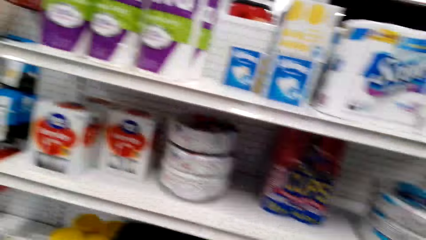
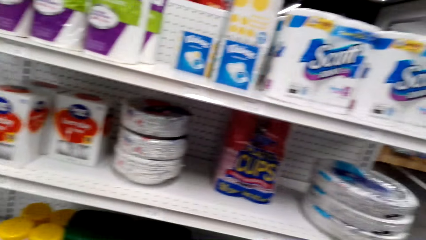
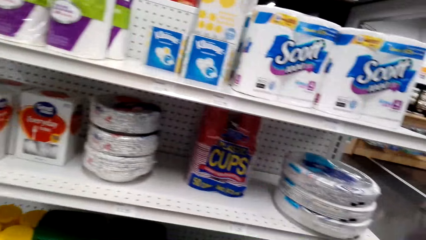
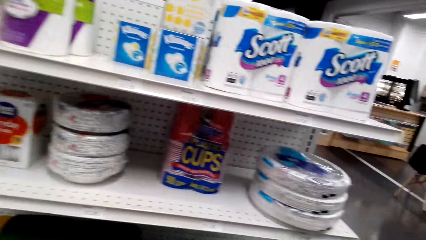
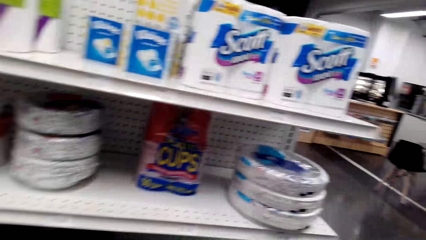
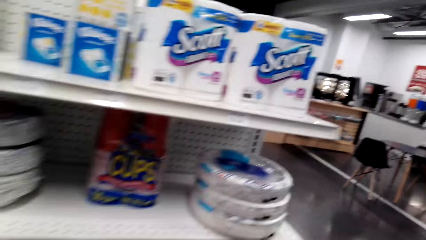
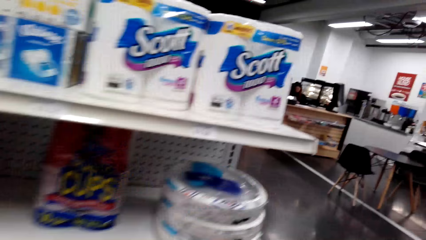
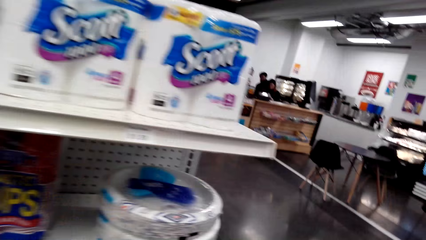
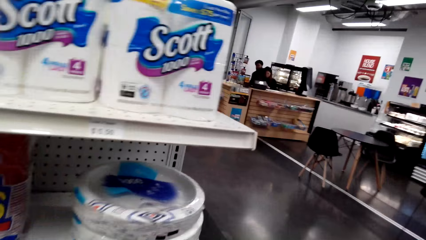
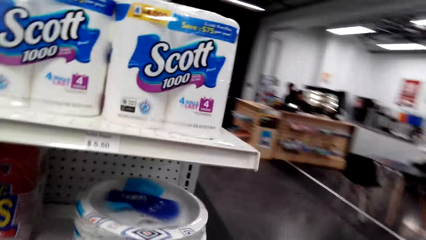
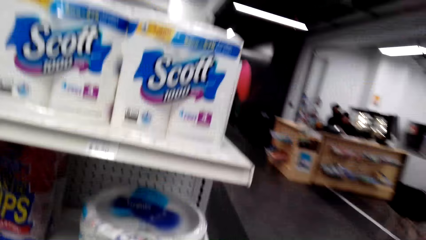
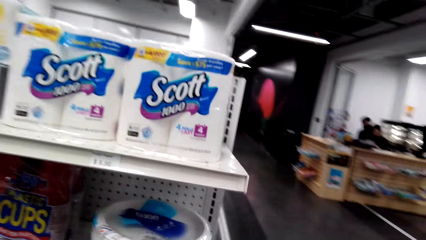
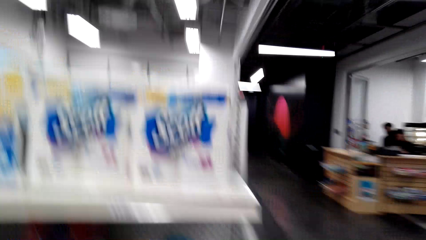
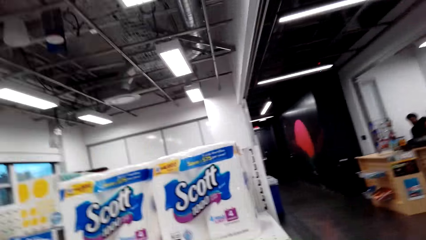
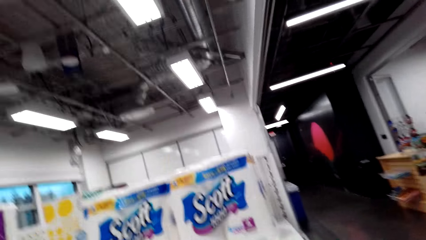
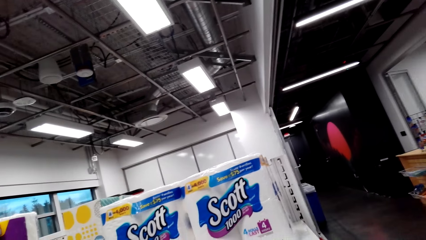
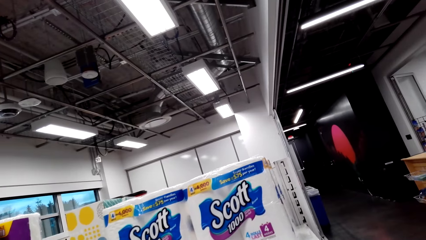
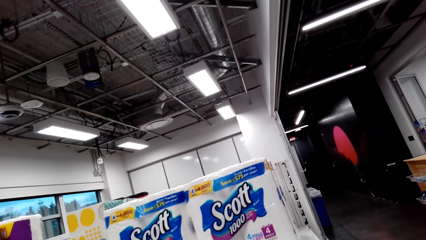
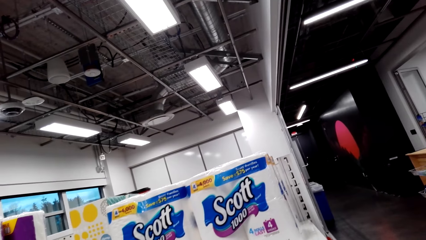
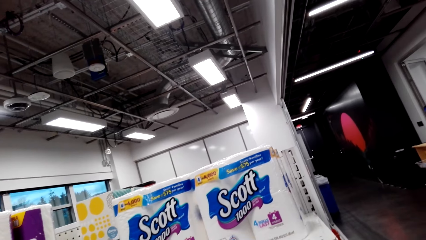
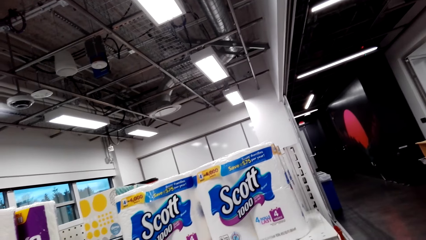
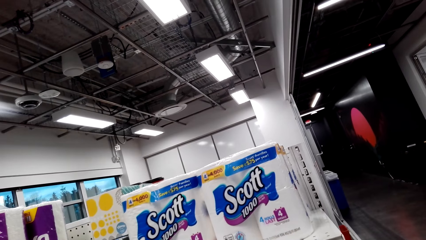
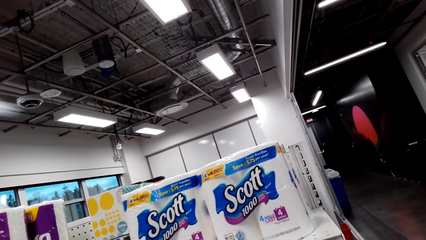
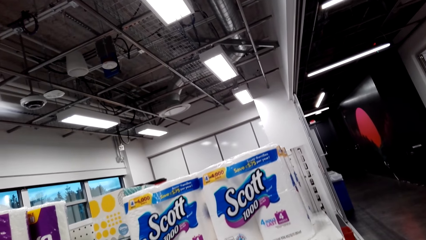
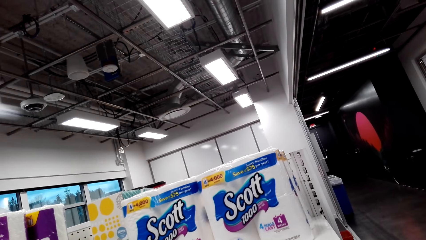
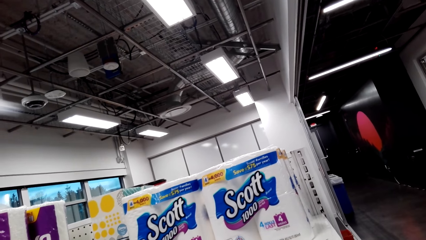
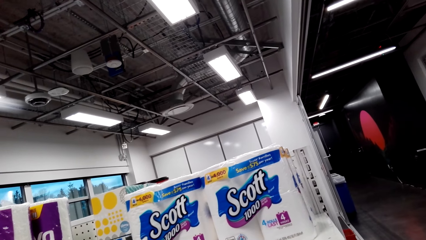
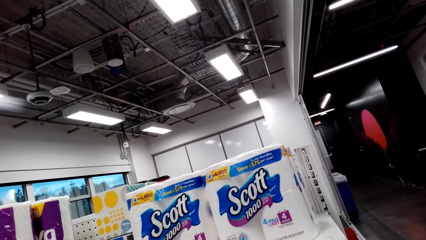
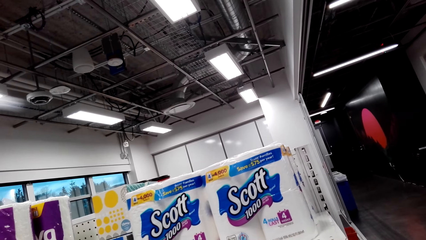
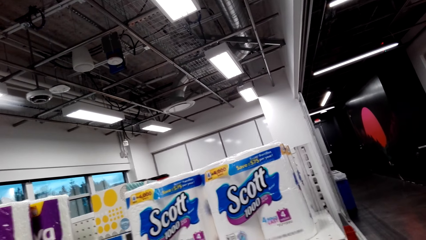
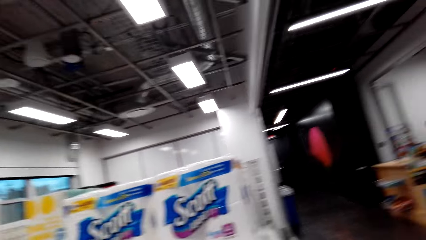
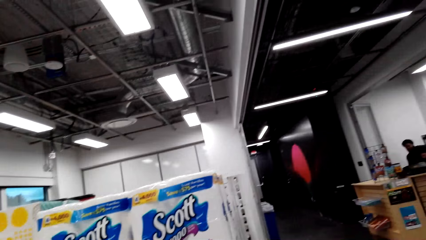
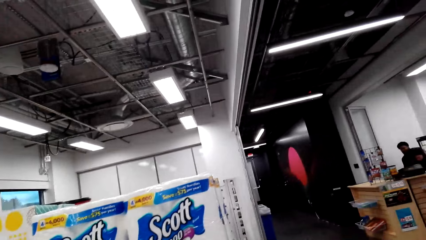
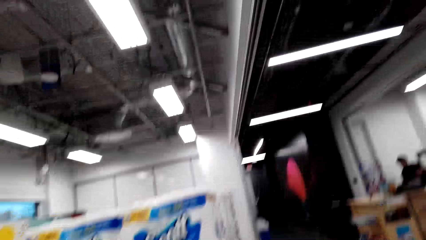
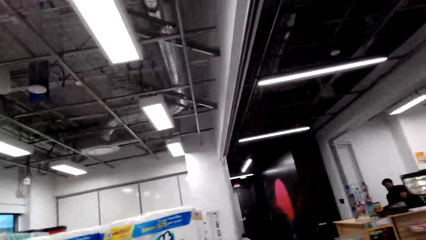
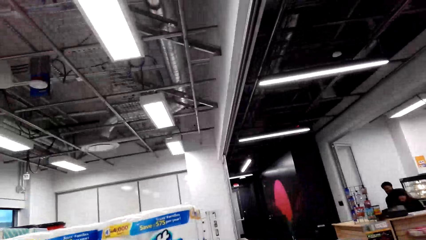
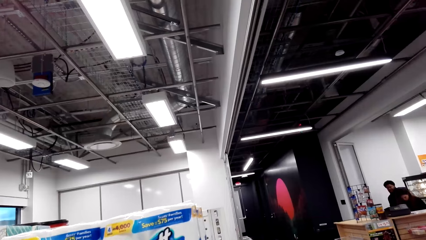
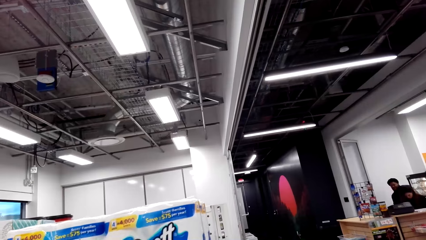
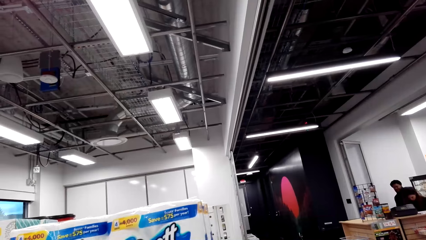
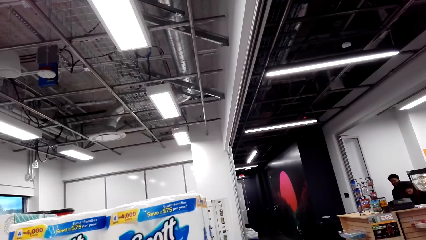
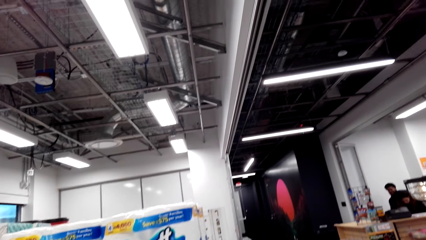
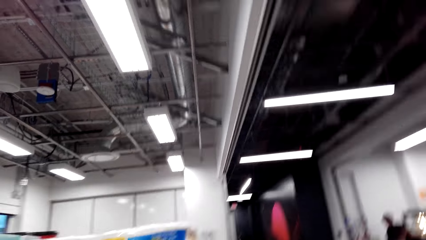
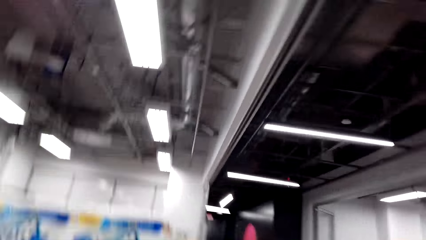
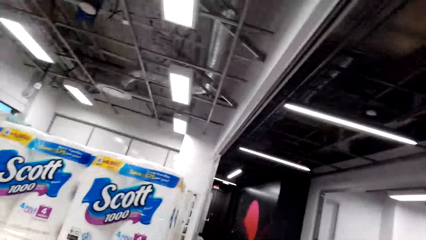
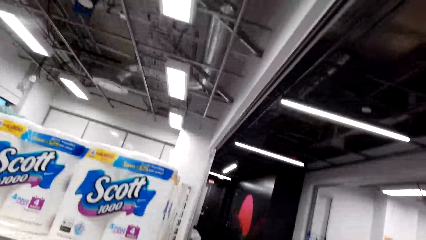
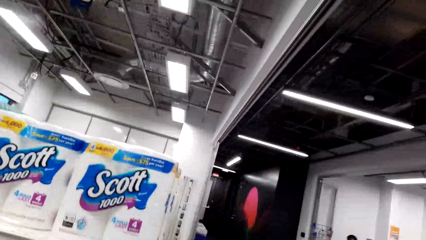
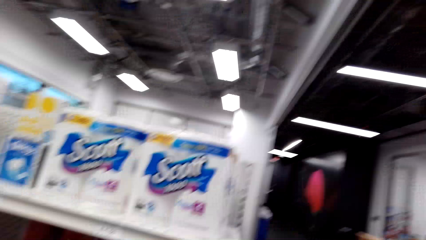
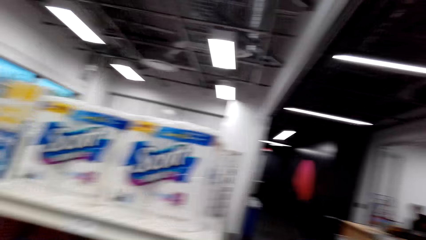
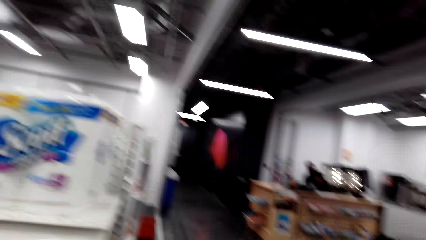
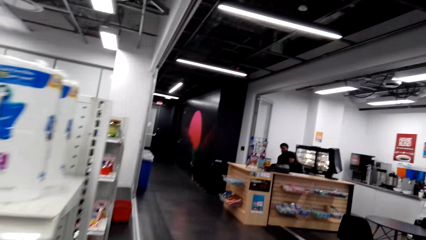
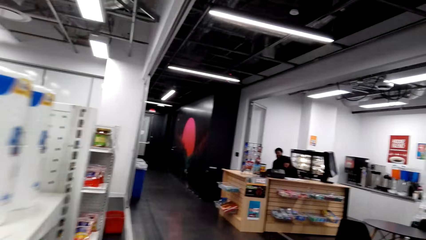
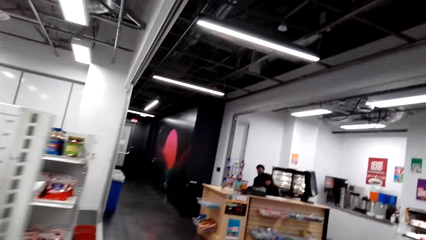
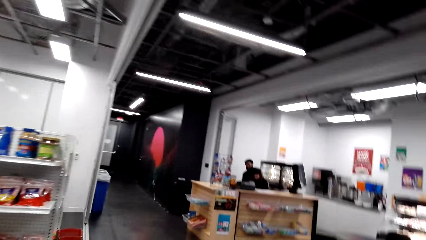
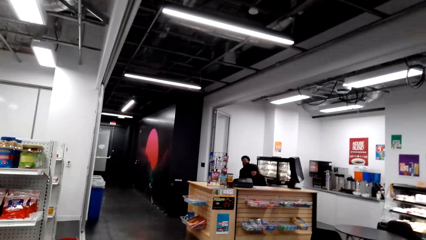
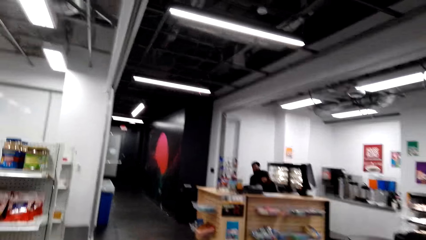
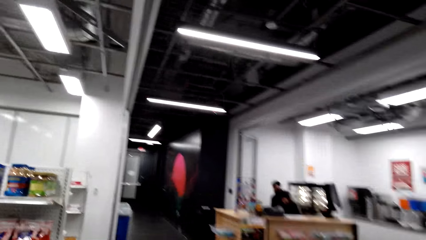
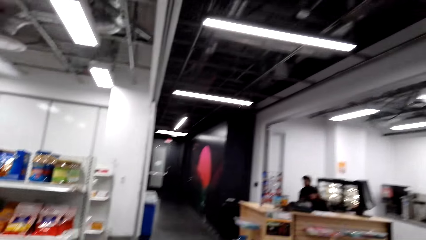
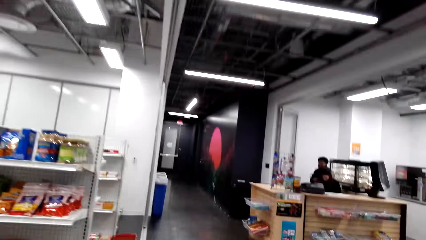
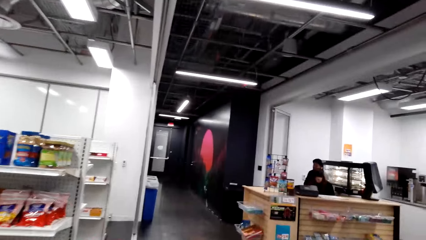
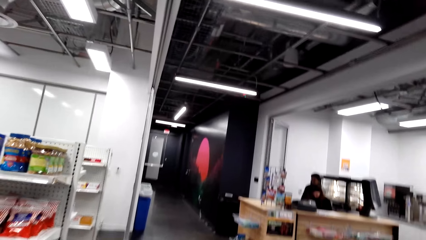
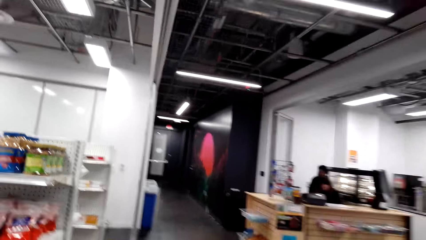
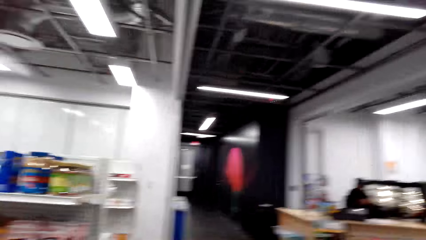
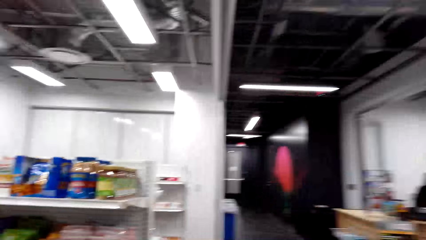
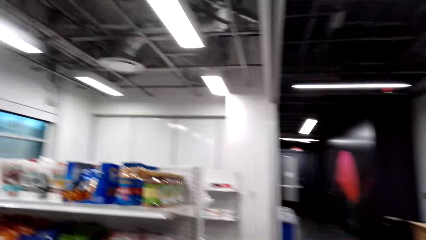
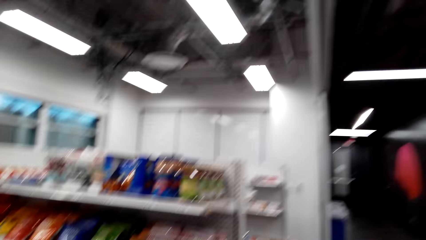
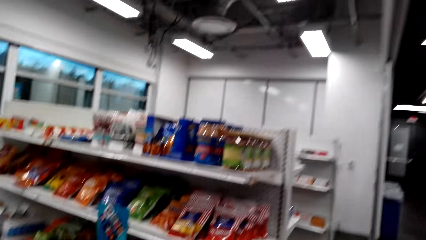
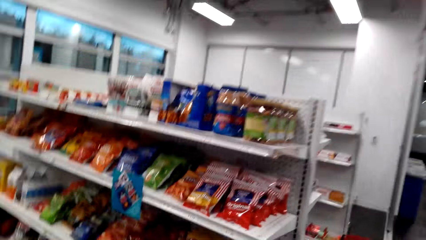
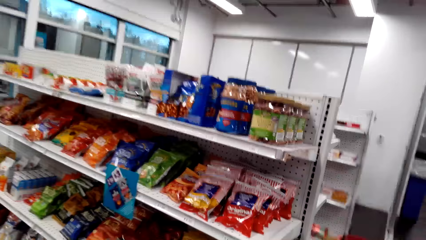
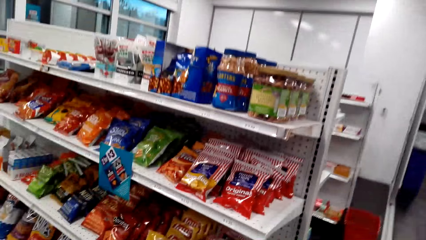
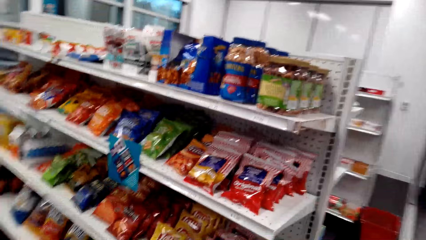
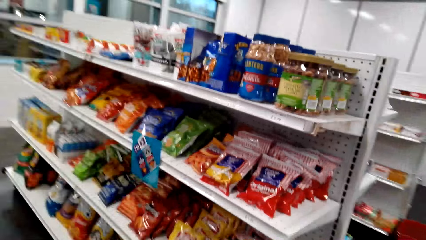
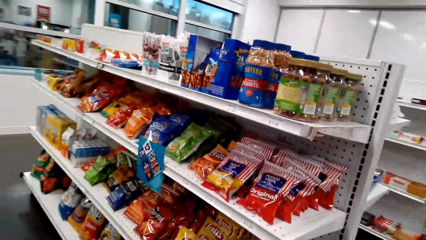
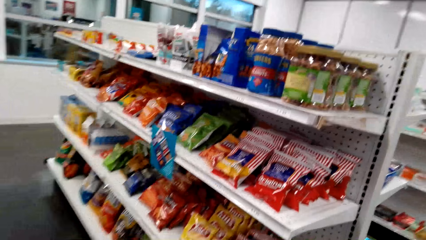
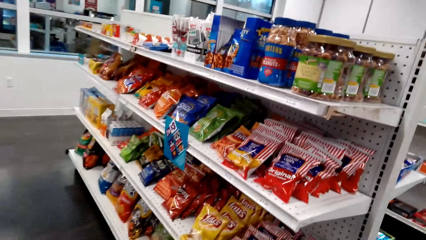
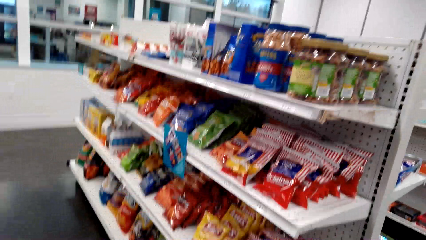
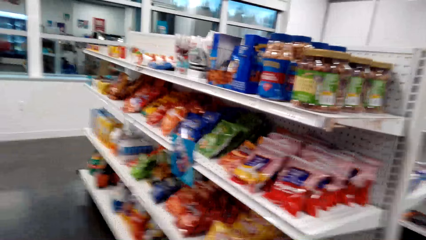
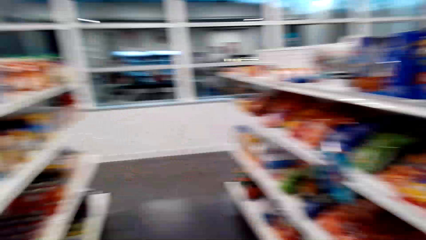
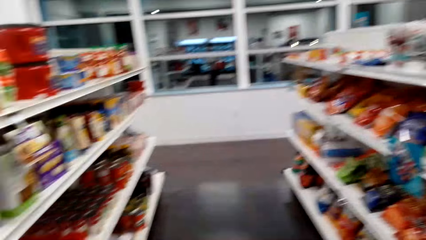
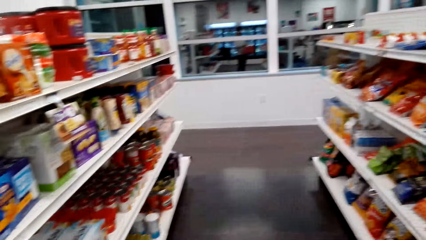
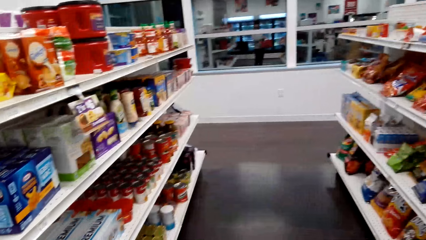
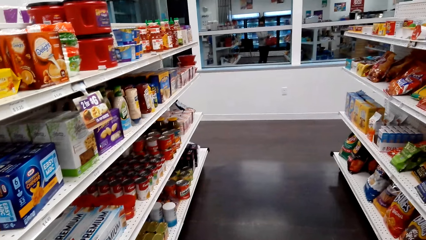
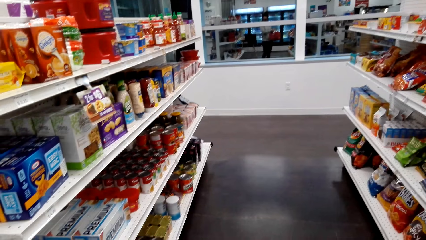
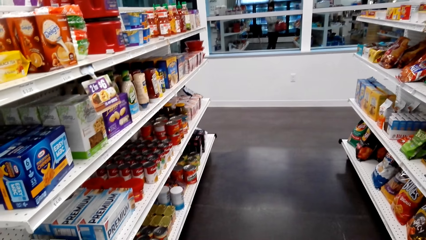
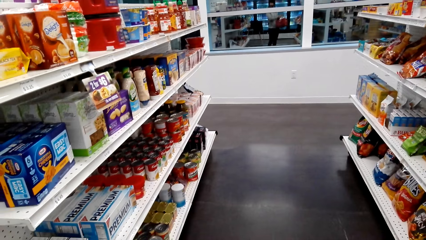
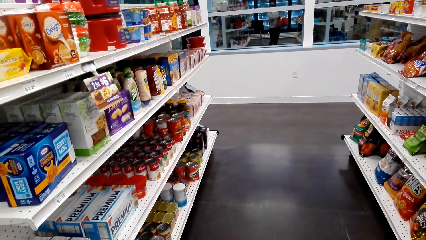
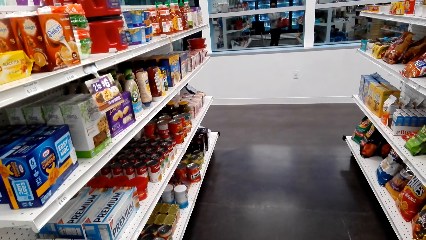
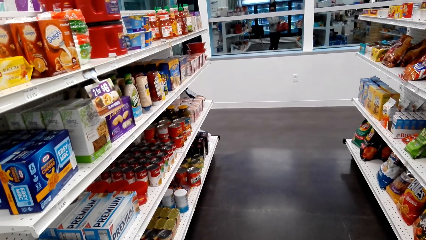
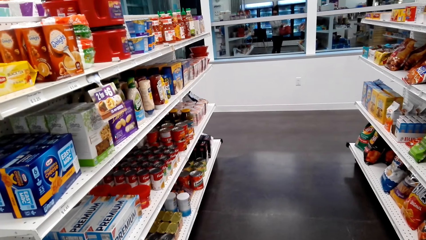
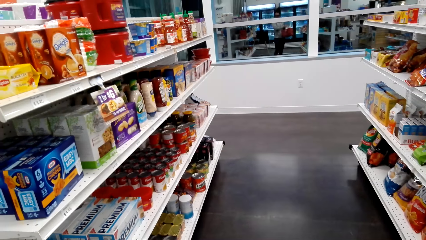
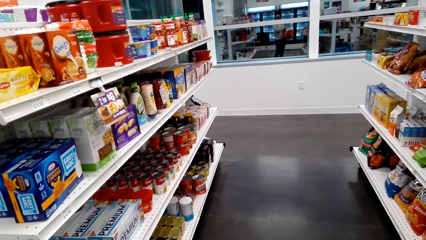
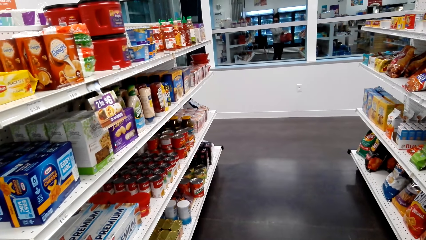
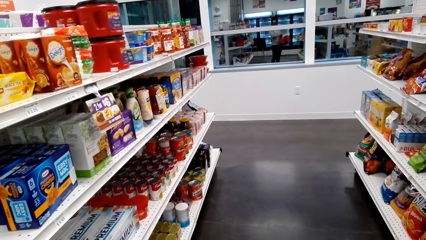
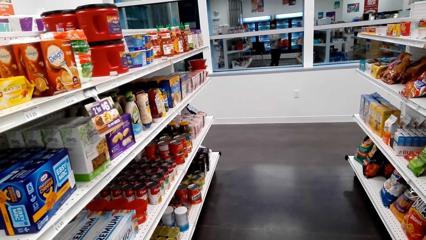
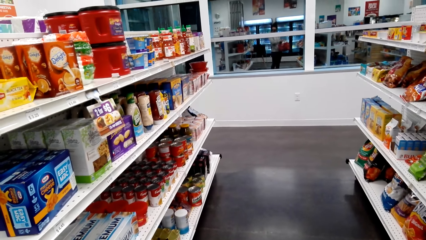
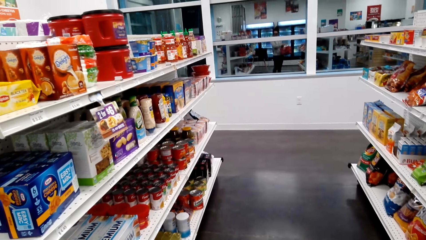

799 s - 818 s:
The camera wearer walks around the shelf. They laugh. A person talks to the camera wearer. The camera wearer talks to the person.
